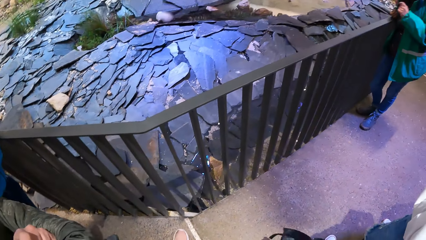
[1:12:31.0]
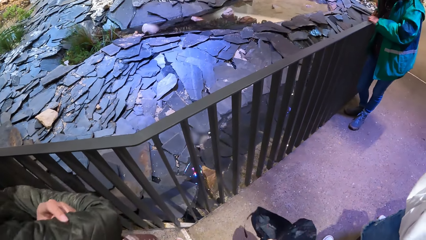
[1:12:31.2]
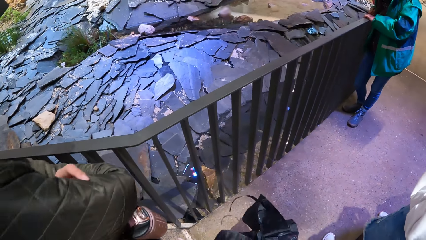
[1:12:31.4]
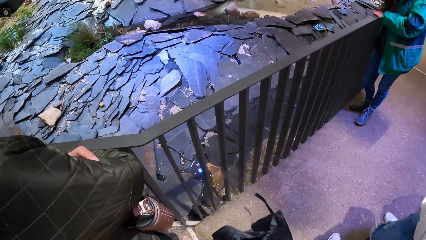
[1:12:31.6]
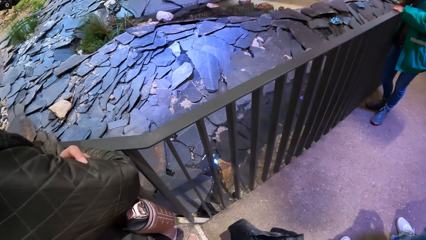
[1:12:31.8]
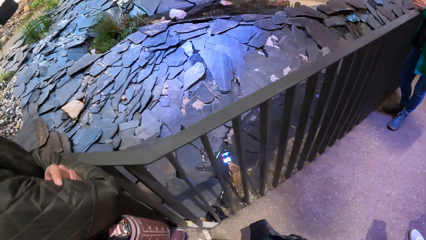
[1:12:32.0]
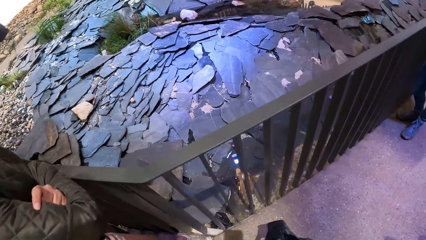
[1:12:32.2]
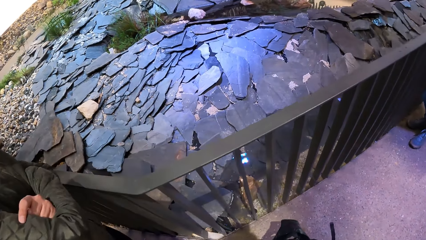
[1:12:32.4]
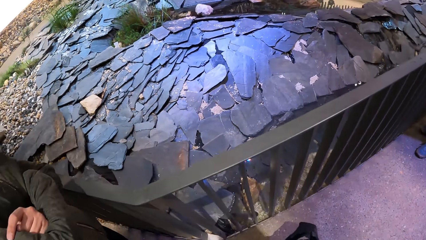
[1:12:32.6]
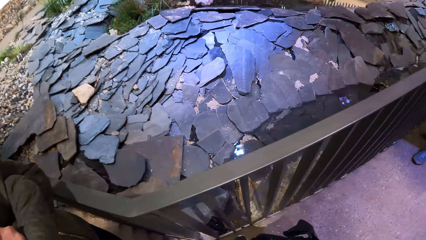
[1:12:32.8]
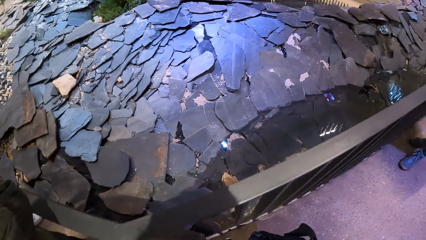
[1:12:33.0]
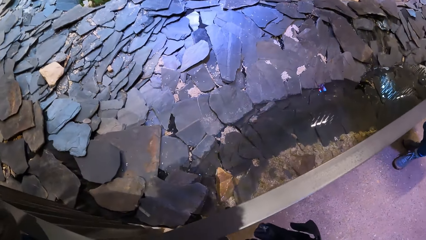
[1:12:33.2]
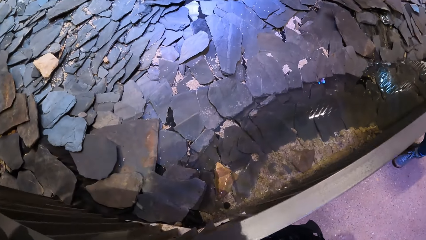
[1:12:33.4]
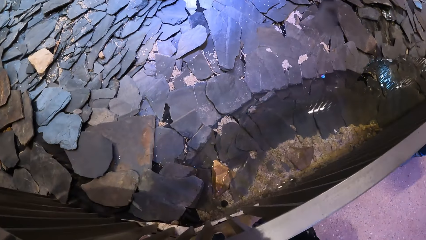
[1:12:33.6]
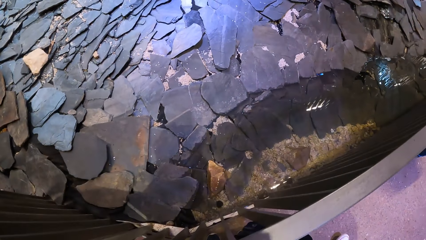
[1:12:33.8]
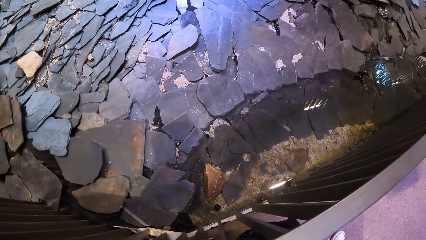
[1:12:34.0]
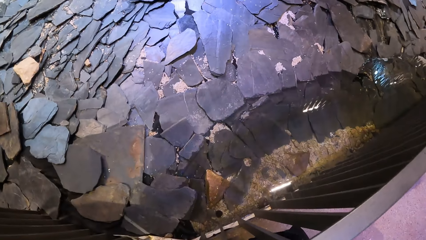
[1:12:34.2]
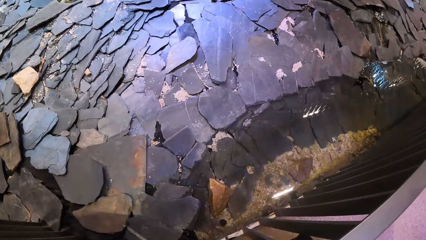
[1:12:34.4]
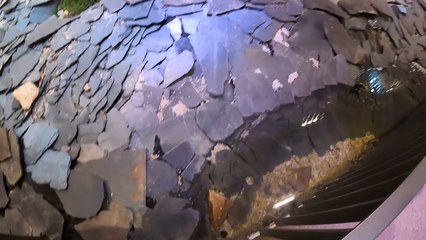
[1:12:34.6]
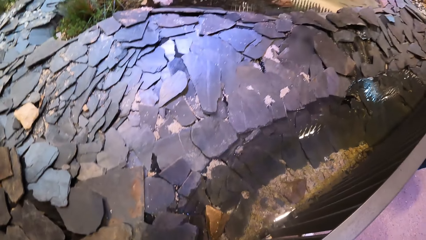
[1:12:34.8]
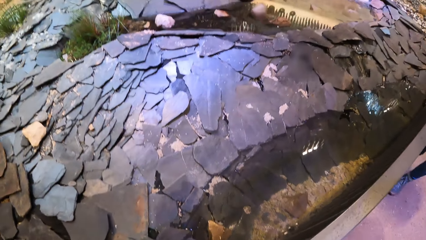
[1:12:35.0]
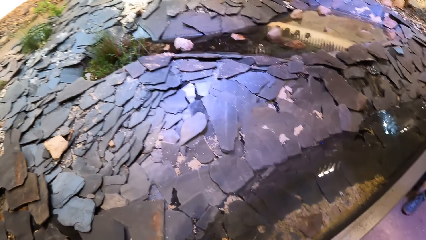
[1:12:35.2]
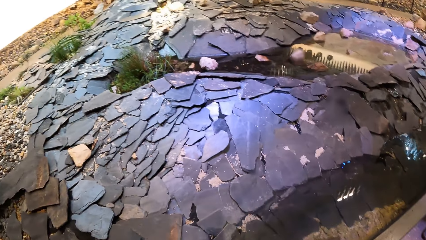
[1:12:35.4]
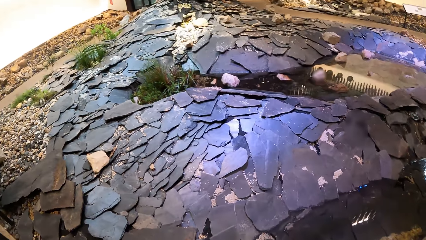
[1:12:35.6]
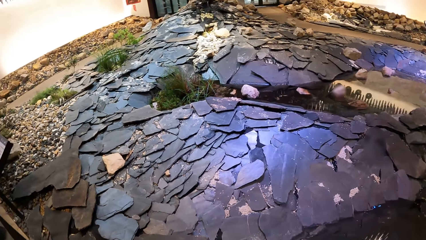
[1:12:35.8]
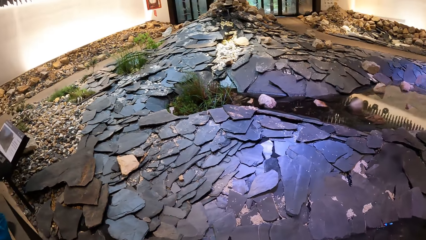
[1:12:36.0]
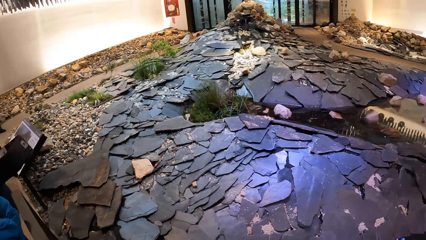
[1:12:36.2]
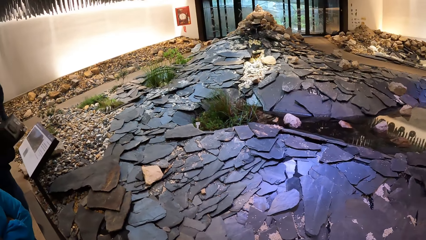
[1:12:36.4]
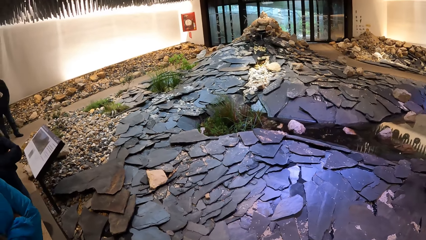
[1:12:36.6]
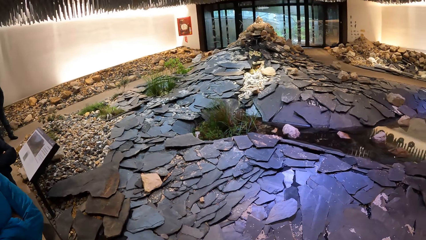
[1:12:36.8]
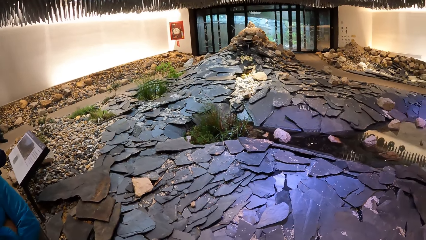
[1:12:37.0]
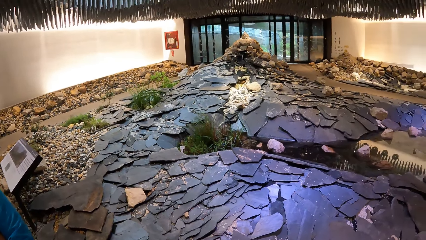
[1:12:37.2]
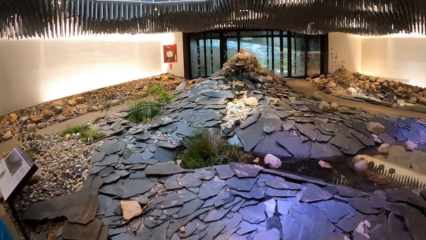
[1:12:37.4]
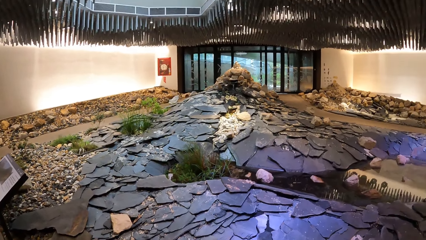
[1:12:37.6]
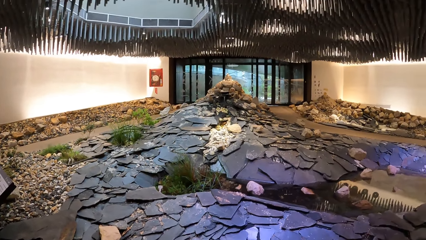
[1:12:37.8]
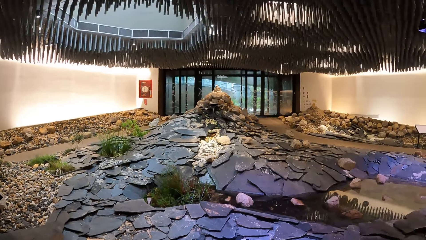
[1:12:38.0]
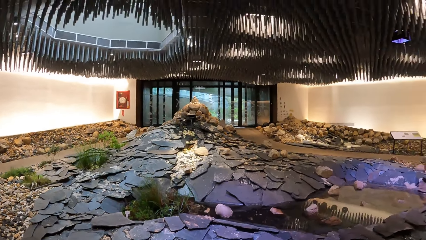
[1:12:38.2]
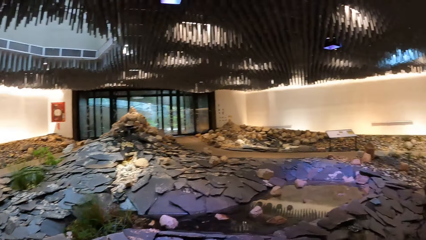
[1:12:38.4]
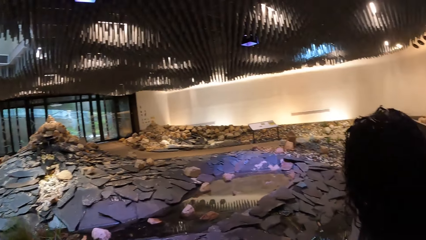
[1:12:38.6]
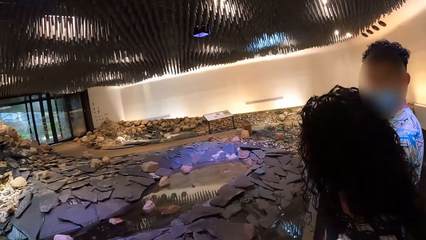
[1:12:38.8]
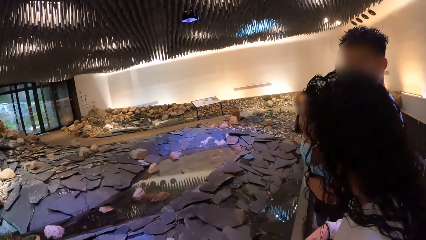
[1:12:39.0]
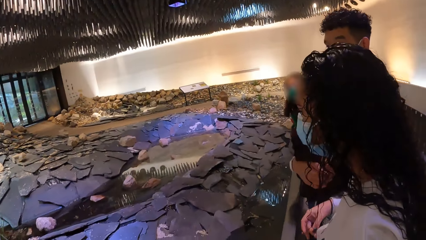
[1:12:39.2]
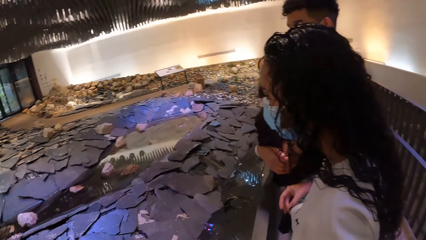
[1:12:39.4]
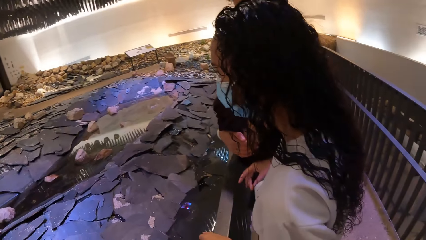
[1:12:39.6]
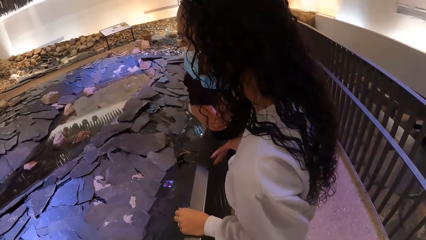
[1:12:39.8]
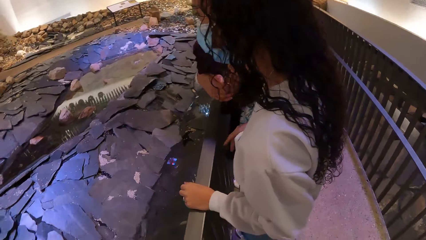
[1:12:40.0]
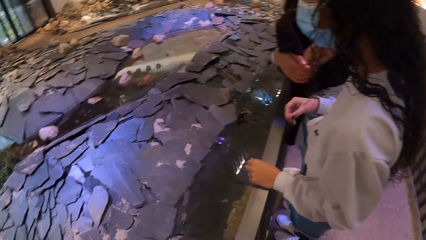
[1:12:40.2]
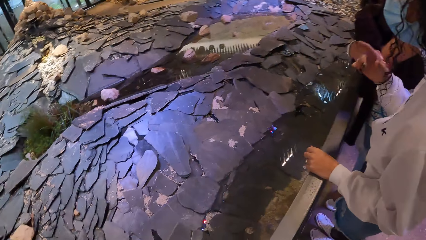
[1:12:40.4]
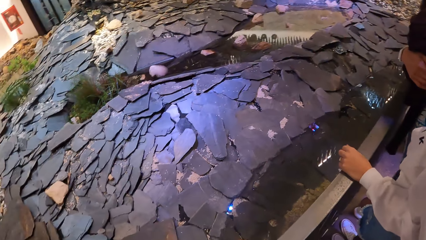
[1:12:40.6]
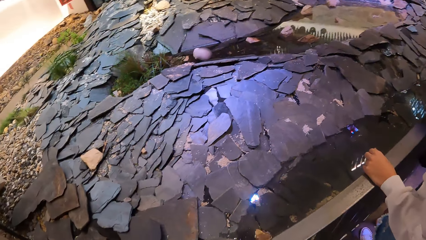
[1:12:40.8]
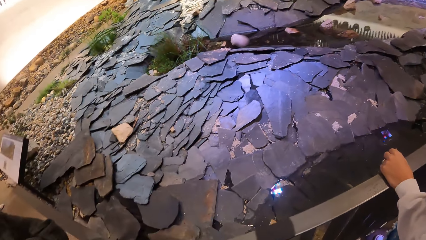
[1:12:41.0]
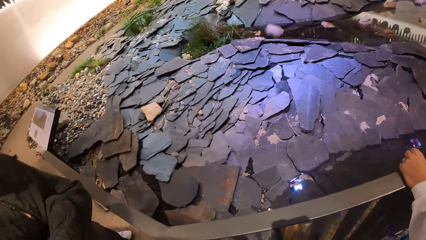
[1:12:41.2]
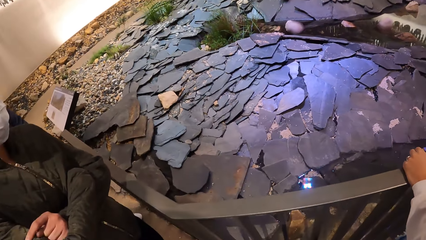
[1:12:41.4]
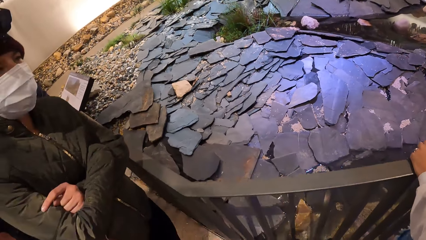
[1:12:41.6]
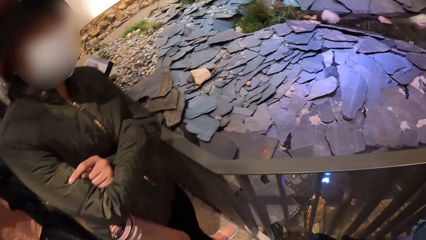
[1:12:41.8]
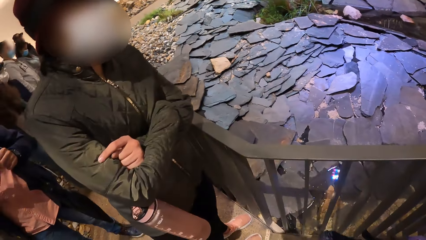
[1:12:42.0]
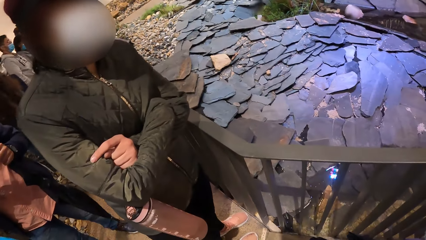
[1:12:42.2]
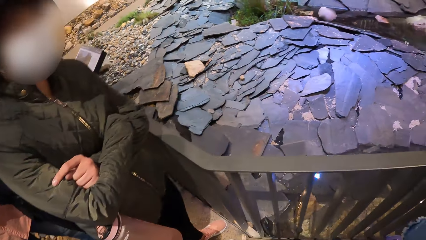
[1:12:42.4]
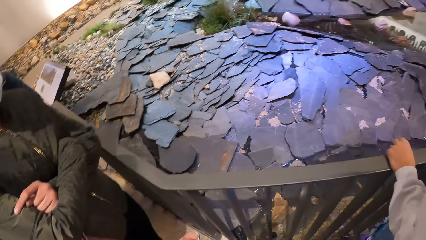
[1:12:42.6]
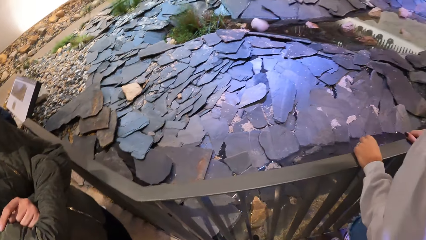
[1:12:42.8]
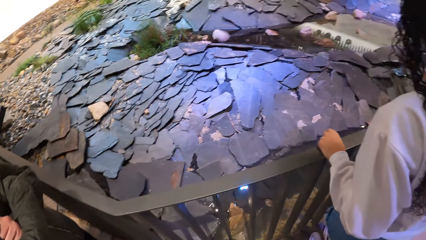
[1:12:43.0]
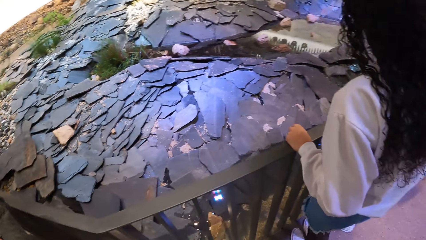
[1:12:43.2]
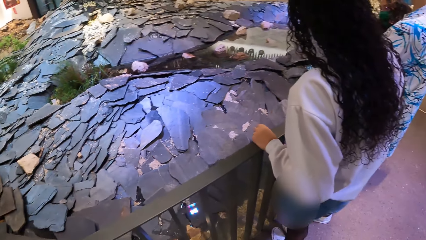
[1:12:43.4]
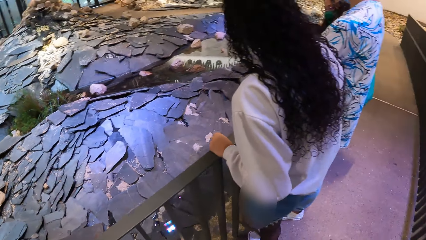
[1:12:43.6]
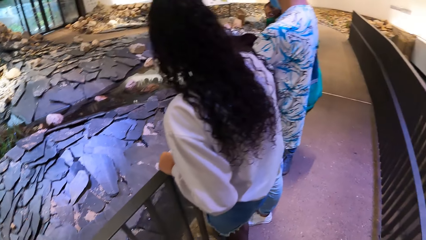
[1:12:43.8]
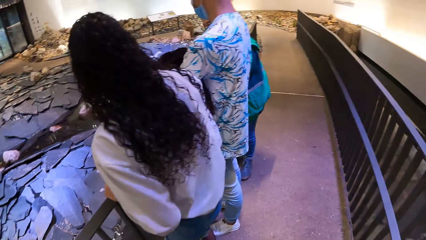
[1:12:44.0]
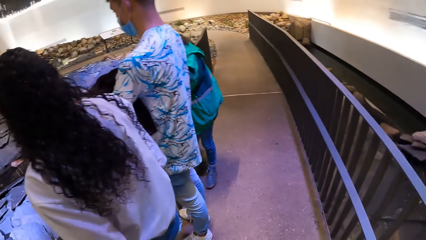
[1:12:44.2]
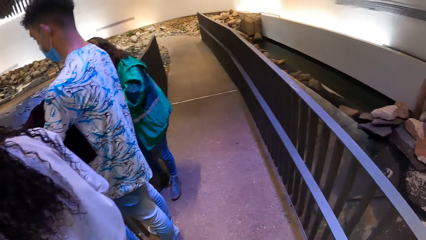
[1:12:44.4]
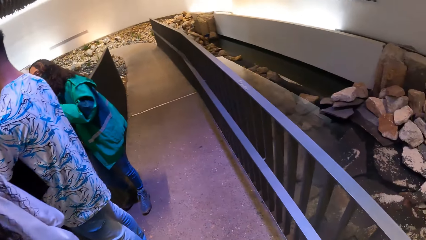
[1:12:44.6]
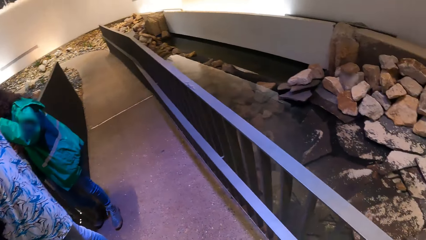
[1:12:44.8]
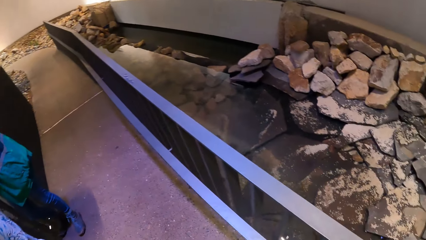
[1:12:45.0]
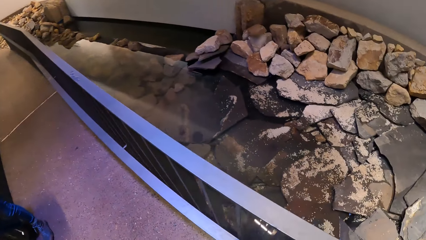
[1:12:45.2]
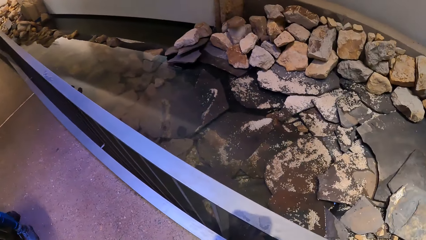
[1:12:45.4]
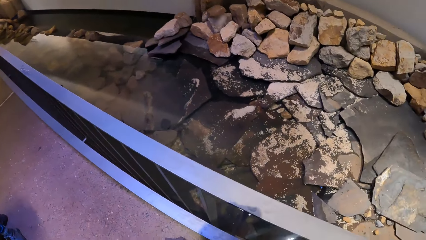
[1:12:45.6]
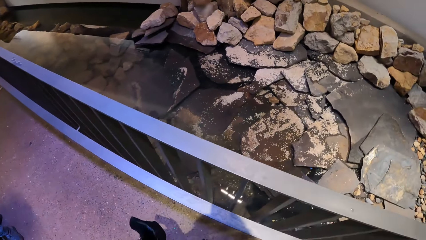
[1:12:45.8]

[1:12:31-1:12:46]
The camera wearer stares at the stones. They turn around the house. A woman raises her right hand.
